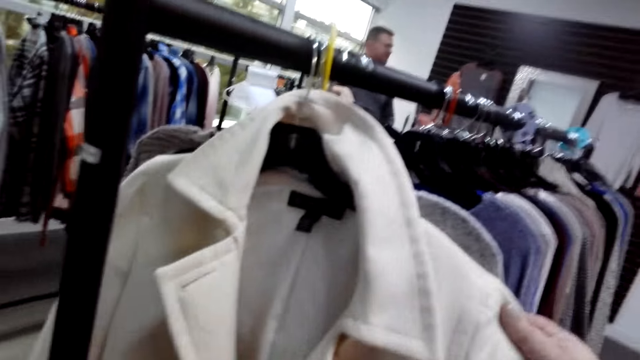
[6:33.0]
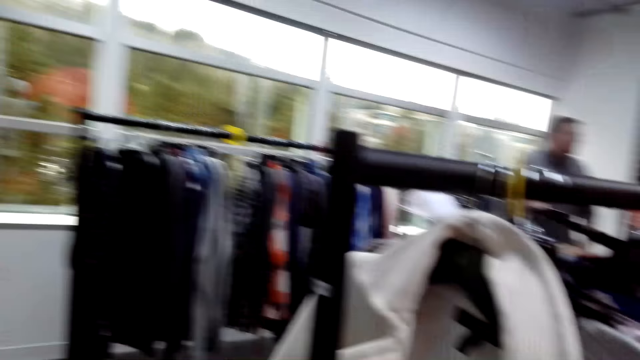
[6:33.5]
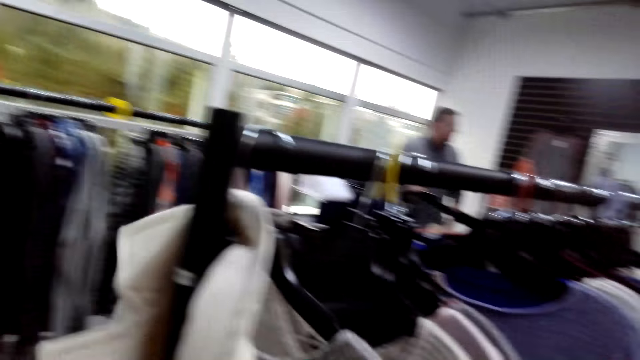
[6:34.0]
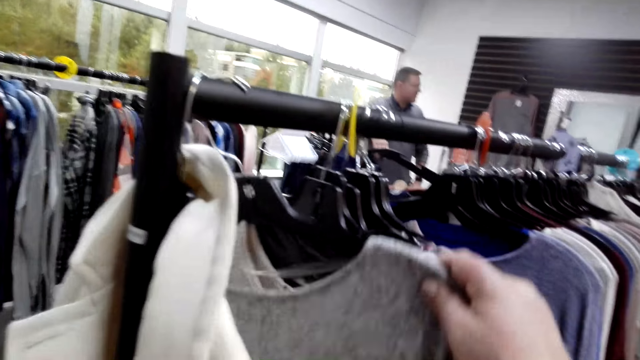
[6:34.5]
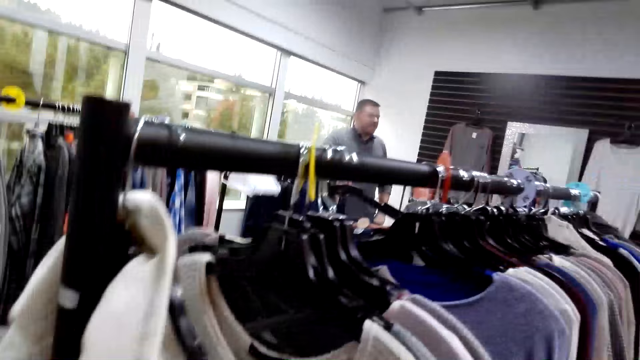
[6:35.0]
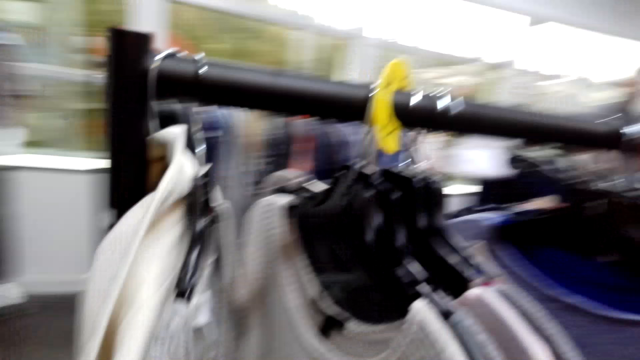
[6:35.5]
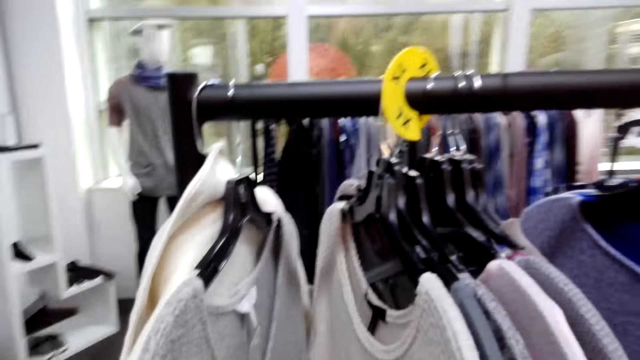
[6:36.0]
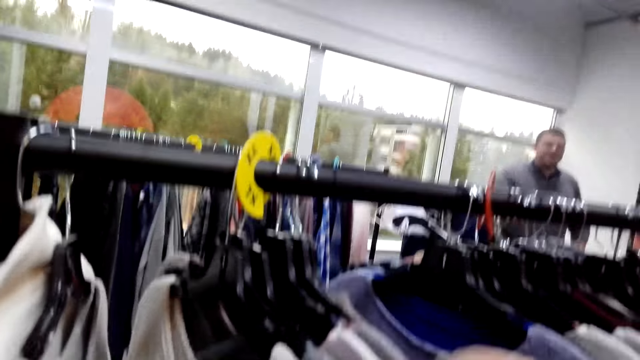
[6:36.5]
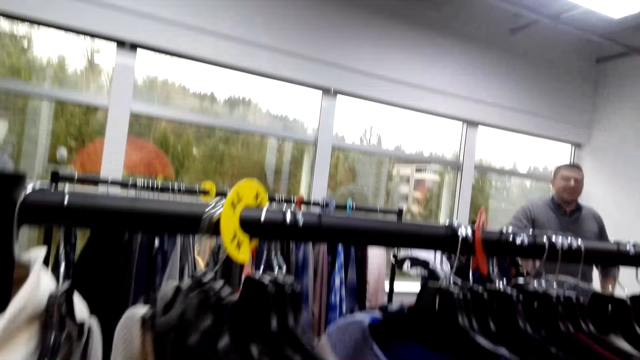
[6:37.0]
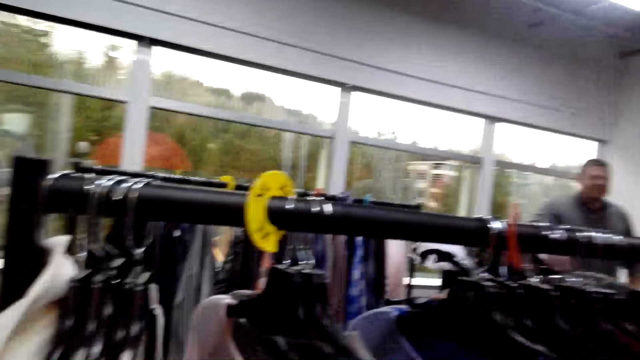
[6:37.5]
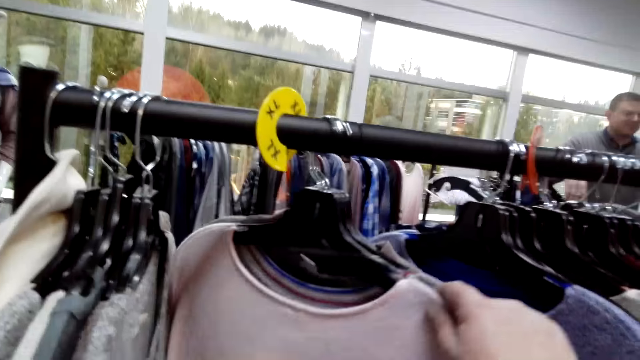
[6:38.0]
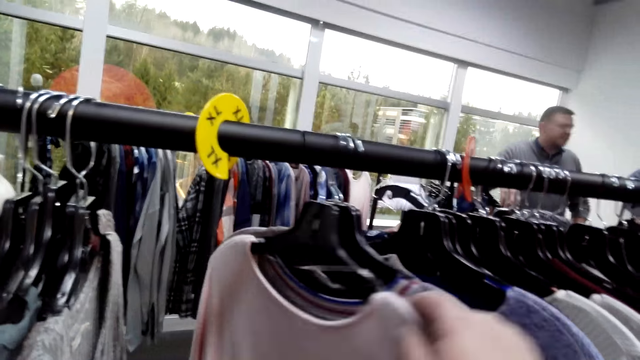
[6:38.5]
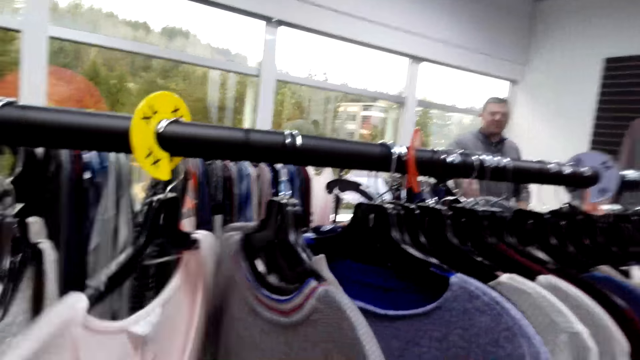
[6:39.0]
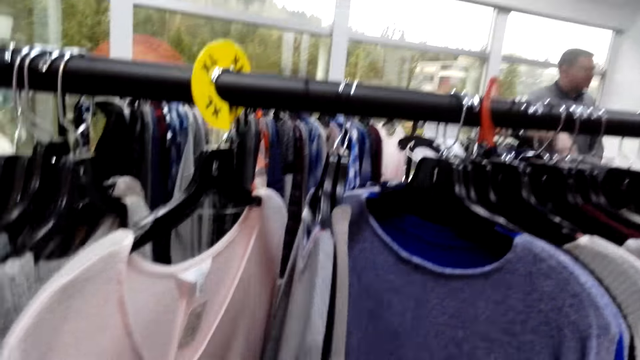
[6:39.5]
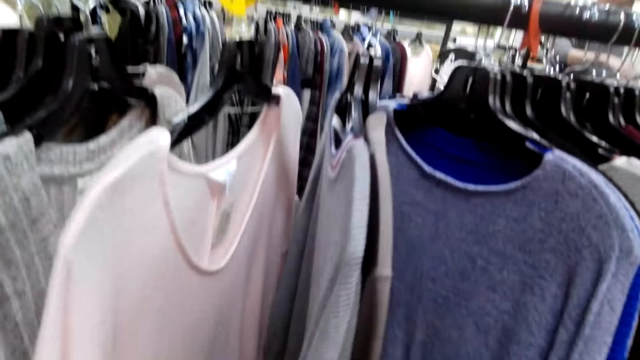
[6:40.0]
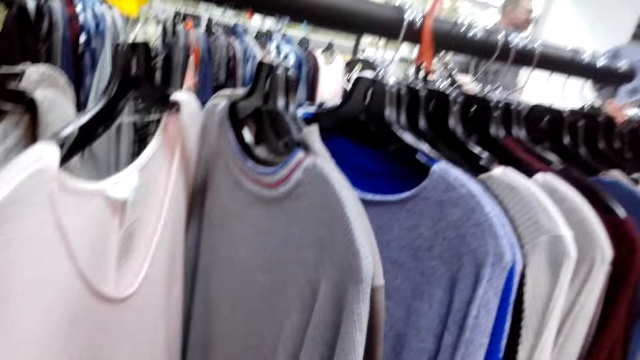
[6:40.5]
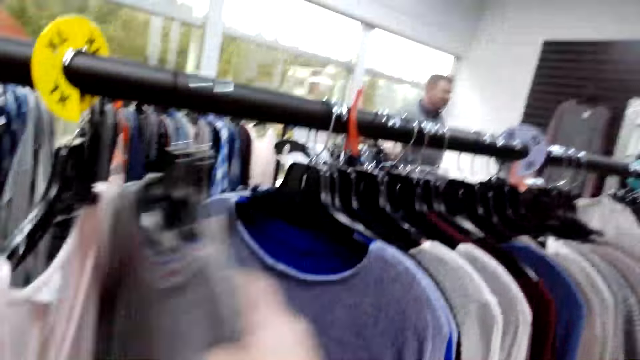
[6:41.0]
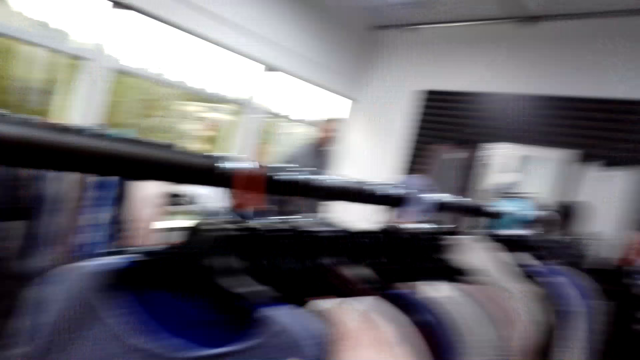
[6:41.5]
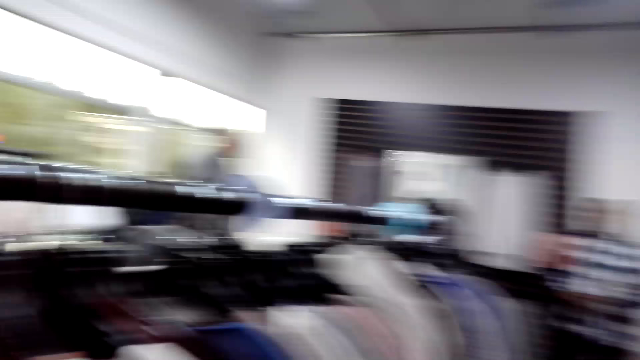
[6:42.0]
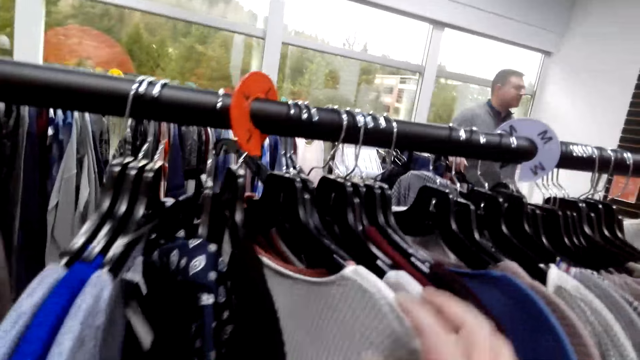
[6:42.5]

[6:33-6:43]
A man talks. The camera wearer chooses the clothes.

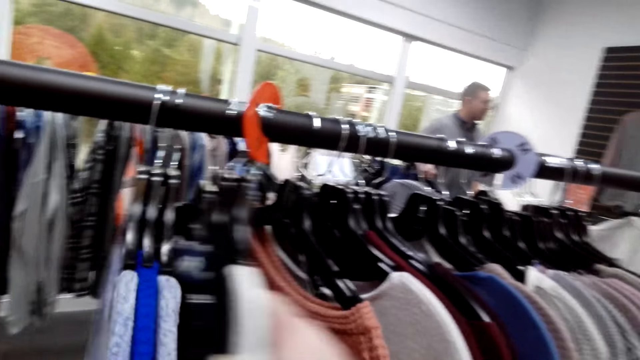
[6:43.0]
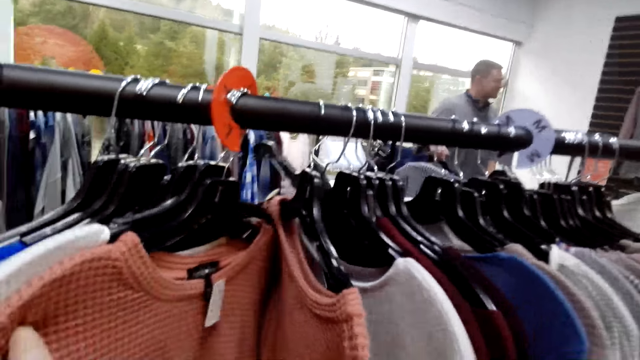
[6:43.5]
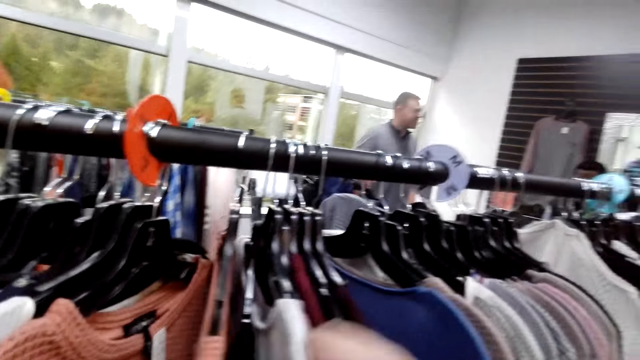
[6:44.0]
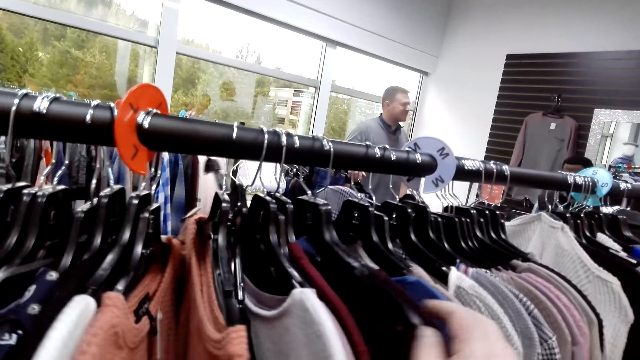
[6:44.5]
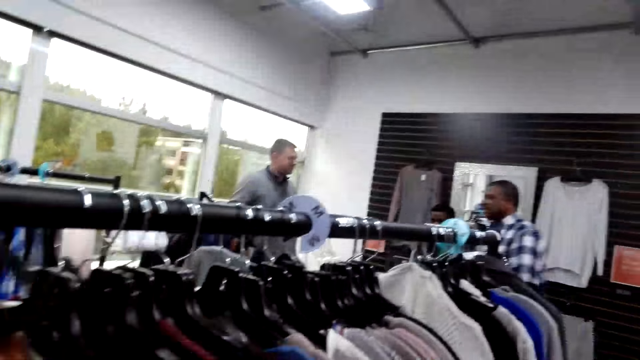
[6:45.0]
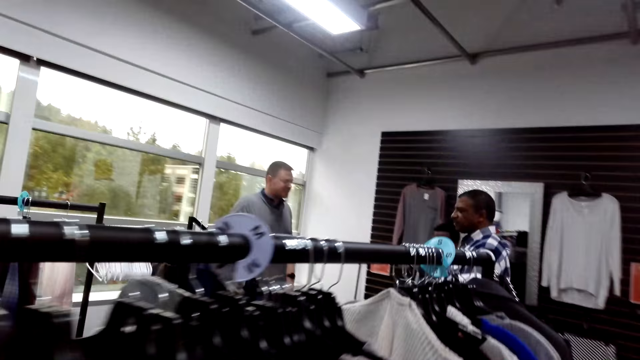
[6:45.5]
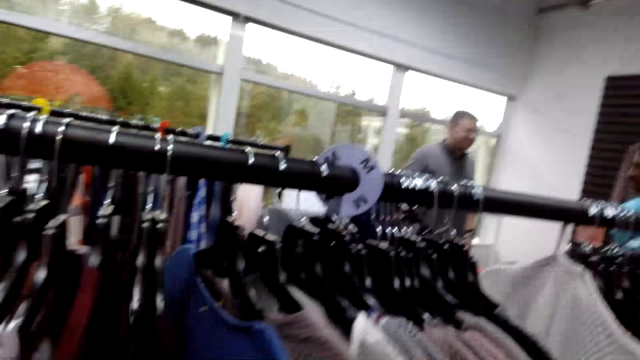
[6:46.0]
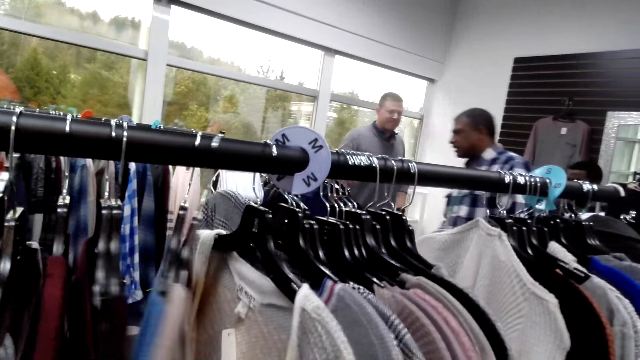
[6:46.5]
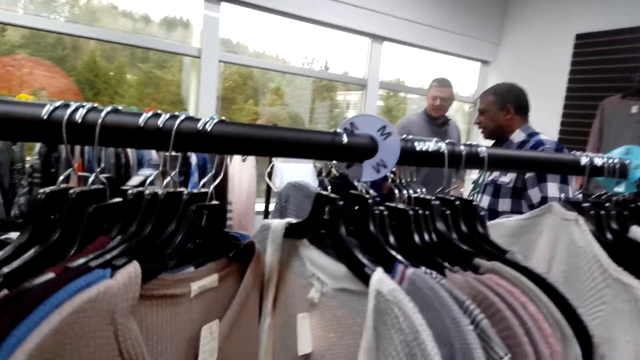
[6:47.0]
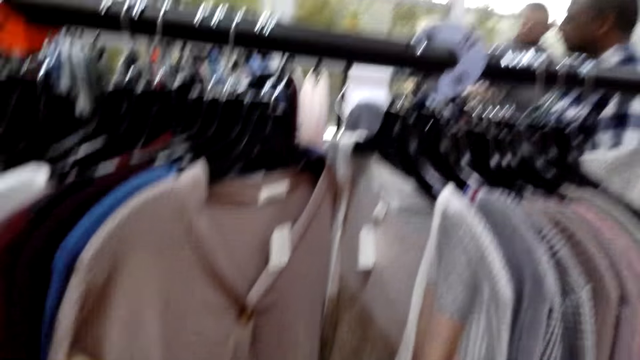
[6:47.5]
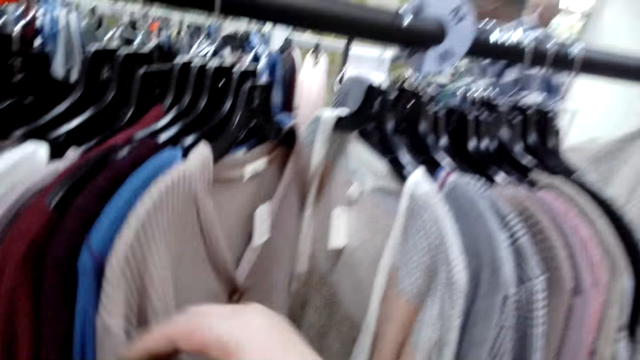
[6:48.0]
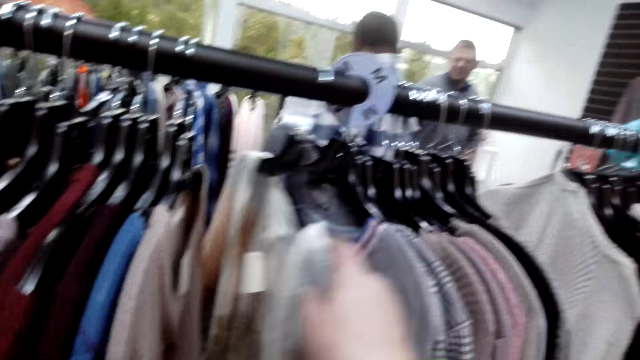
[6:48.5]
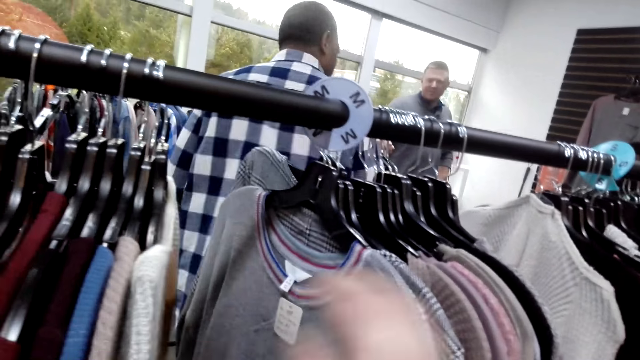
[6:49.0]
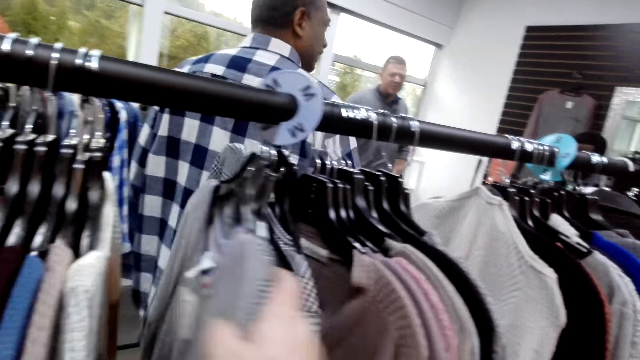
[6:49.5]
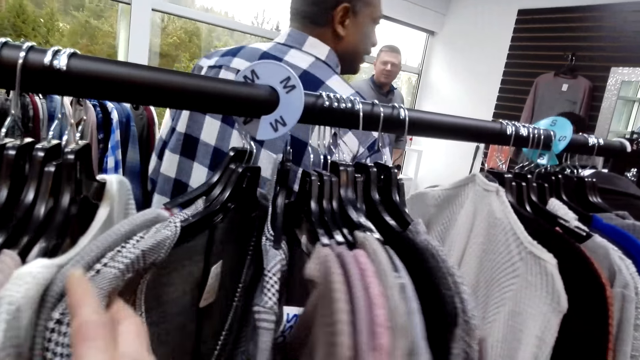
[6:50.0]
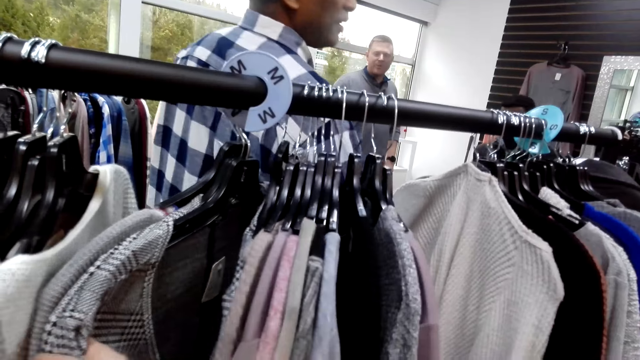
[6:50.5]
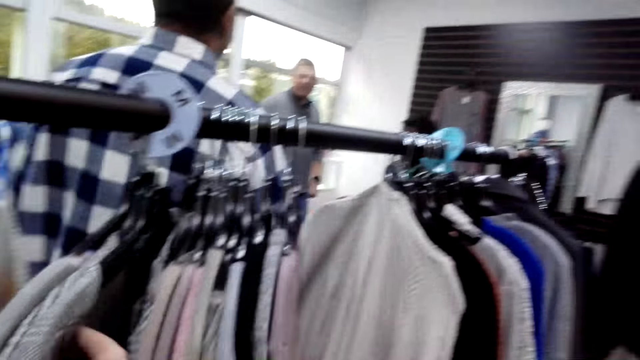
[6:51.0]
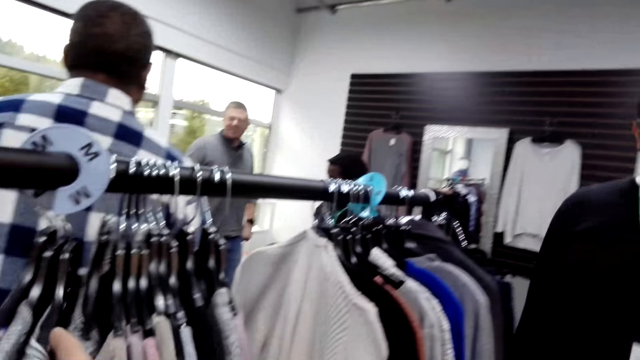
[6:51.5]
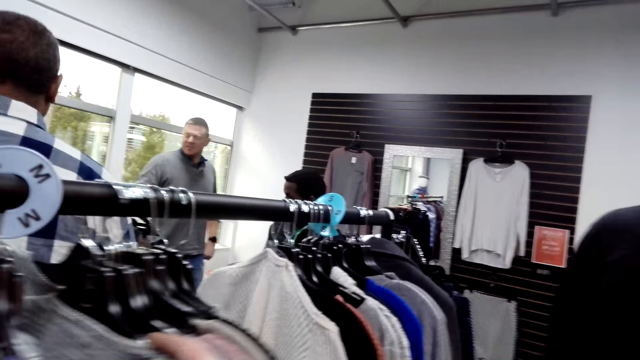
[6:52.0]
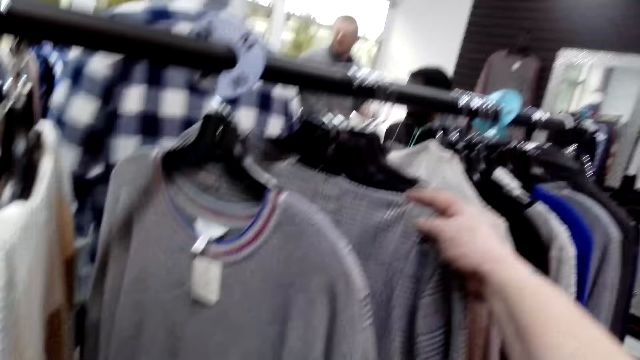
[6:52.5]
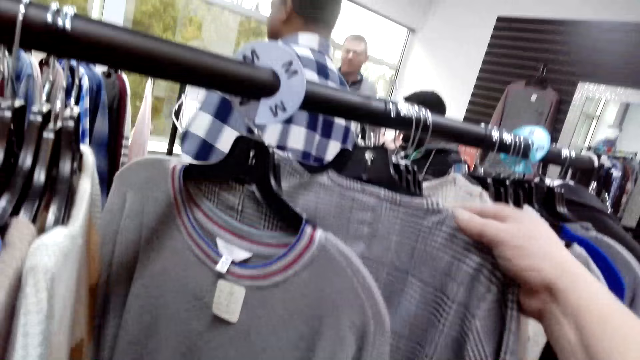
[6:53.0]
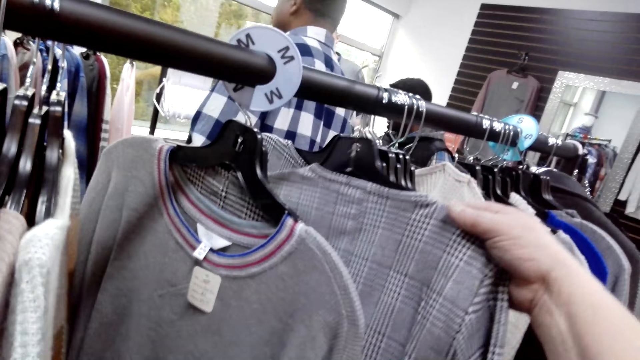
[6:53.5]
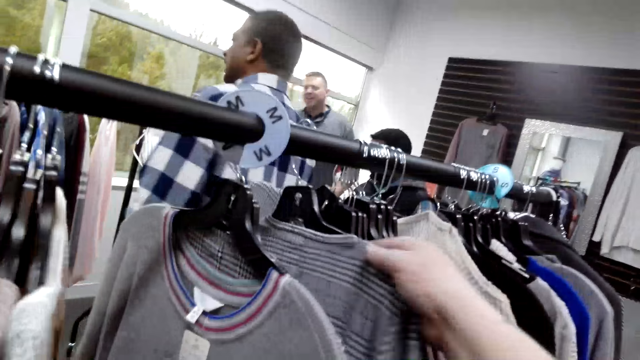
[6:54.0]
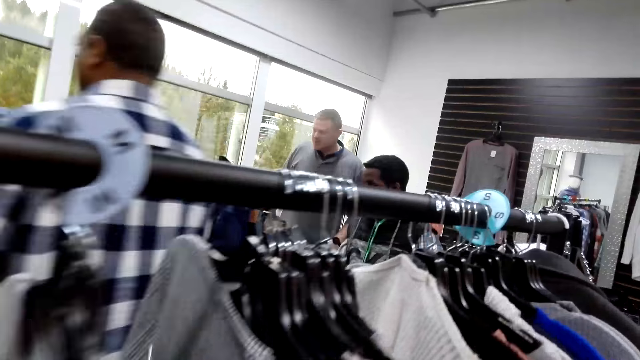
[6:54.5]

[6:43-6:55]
A man walks around. The camera wearer chooses the clothes.
